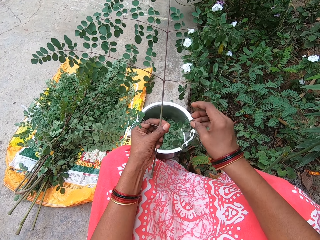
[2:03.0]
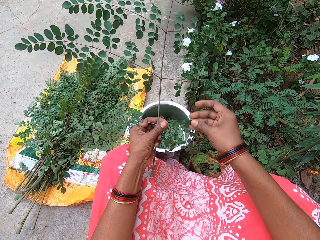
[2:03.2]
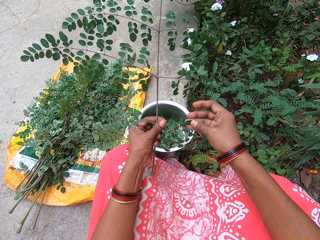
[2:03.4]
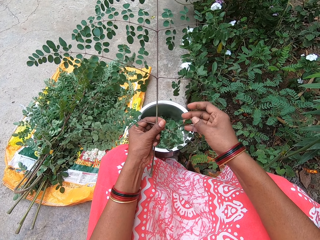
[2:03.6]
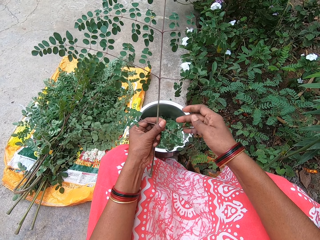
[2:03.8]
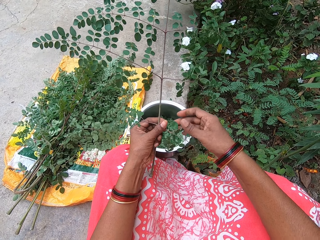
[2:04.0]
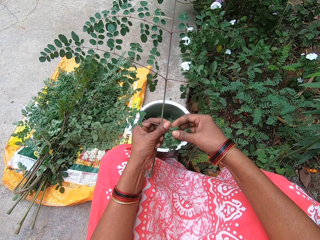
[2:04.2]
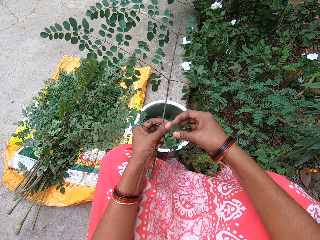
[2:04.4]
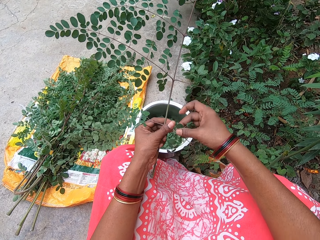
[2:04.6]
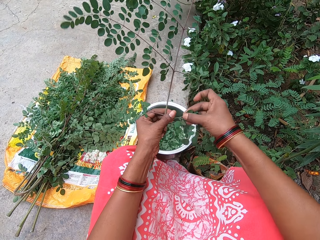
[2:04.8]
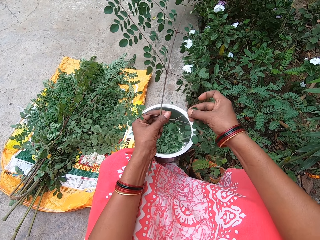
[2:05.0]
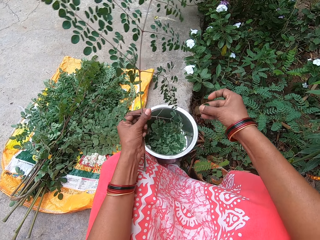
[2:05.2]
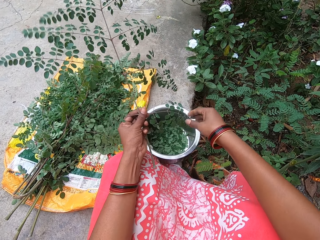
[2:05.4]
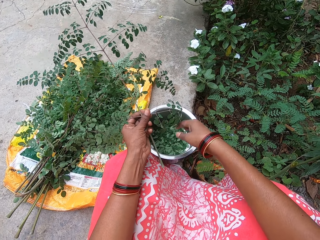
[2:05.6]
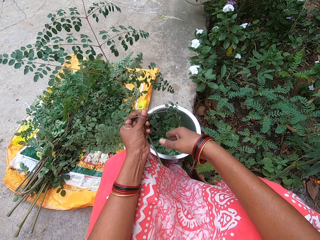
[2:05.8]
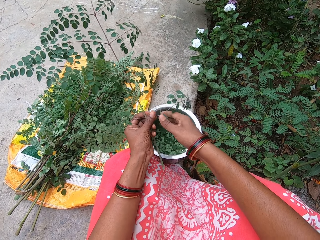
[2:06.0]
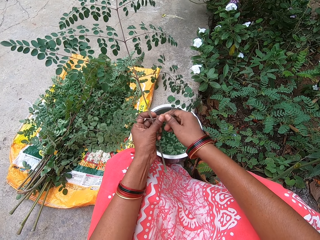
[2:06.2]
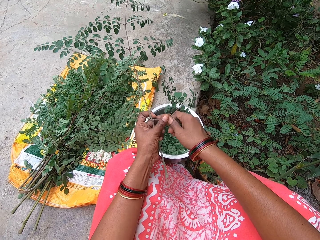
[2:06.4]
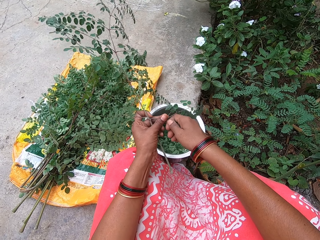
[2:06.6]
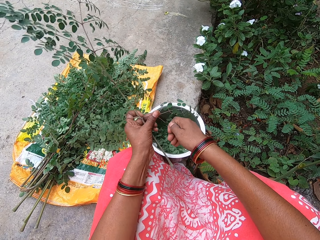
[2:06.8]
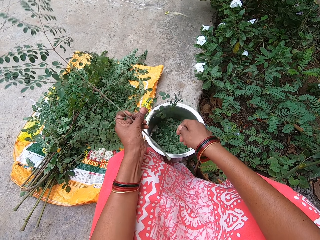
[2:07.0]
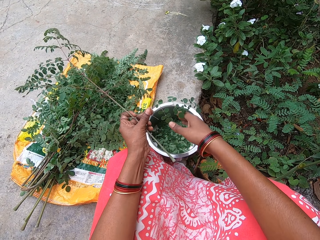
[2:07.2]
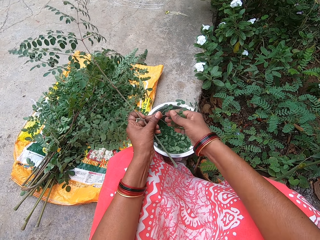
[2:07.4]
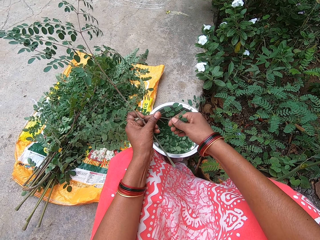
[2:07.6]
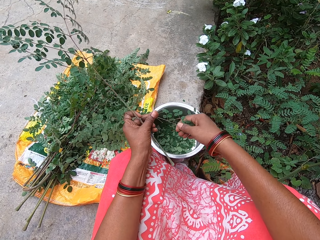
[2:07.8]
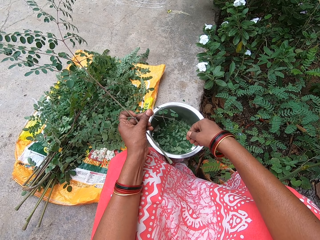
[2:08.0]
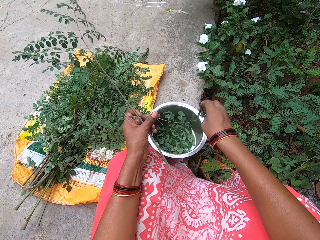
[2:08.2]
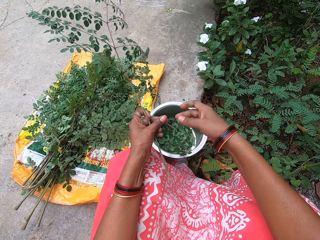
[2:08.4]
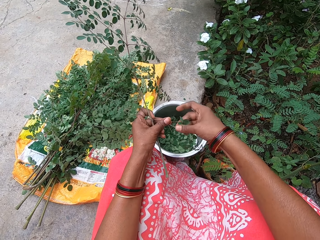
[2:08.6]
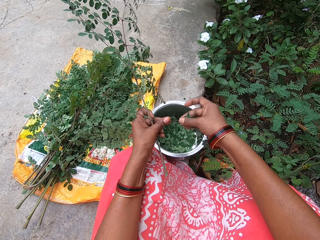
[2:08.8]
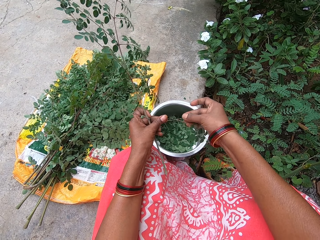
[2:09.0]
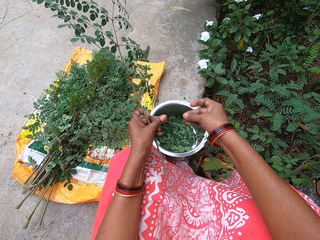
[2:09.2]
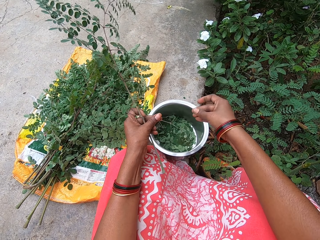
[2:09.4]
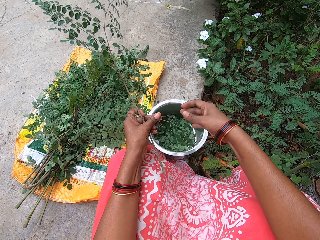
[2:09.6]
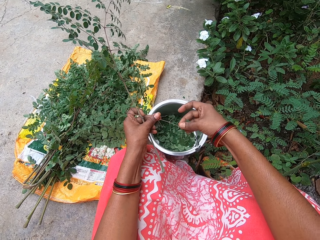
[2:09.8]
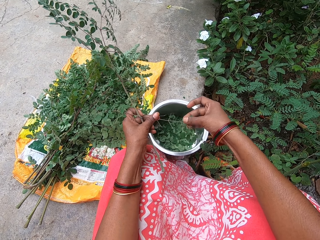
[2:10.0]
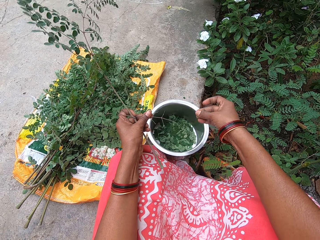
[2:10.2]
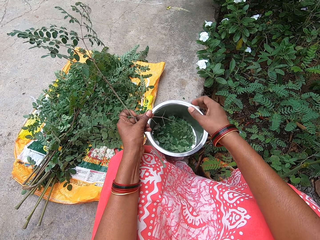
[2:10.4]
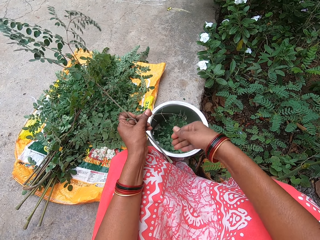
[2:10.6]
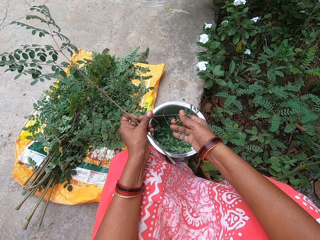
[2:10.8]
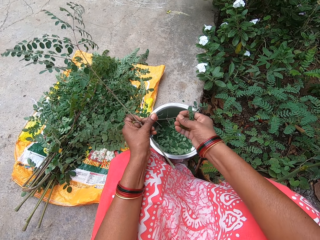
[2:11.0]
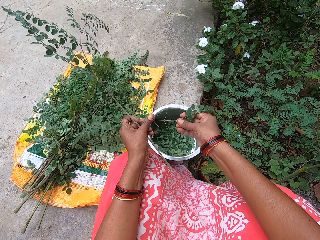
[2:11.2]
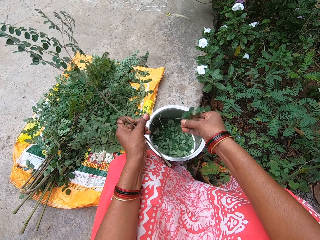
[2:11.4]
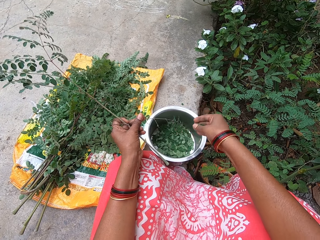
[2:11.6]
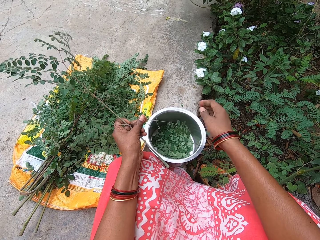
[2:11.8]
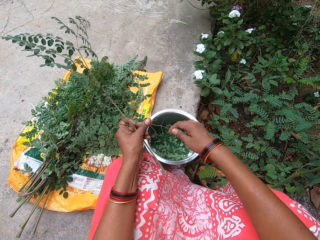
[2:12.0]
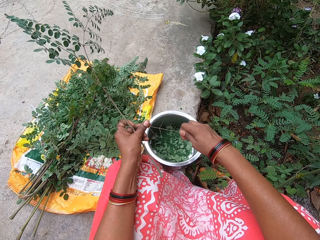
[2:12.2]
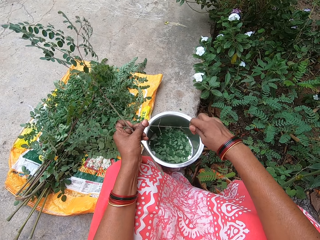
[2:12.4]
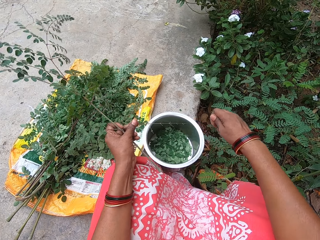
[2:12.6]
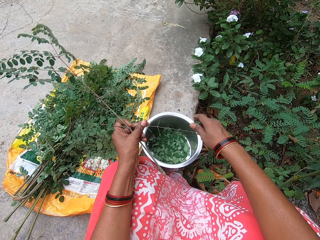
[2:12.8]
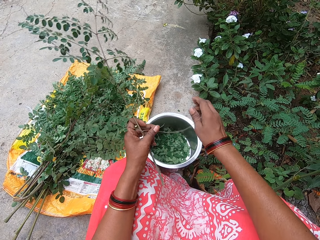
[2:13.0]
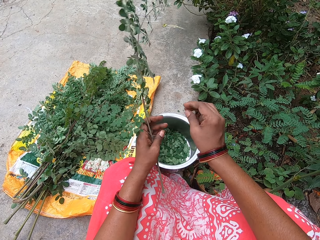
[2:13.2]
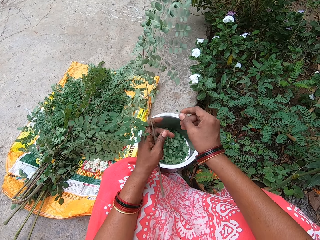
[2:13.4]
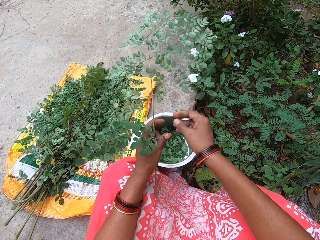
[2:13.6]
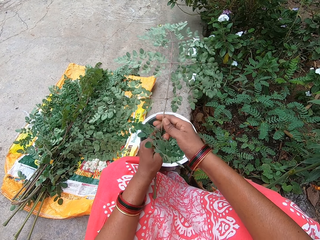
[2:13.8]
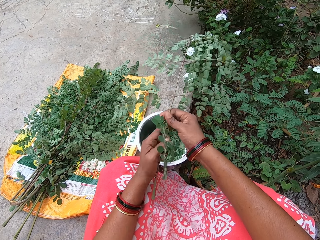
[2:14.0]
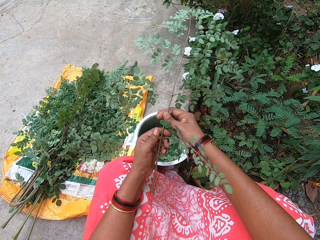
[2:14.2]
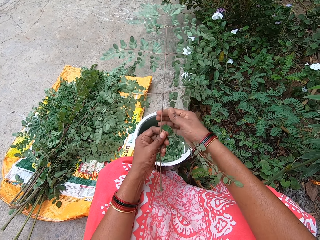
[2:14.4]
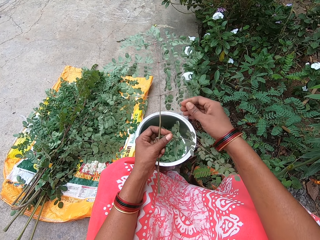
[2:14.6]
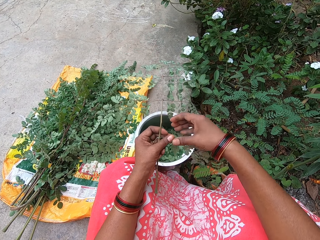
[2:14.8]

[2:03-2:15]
The camera wearer puts leaves in the pot. She plucks the leaves from the plant stem in her left hand with her right hand. She puts the leaves in her right hand in the bowl on the ground. She plucks the leaves from the plant stem in her left hand with her right hand. She puts the leaves in her right hand in the bowl on the ground. She plucks the leaves from the plant stem in her left hand with her right hand. She puts the leaves in her right hand in the bowl on the ground. She plucks the leaves from the plant stem in her left hand with her right hand. She puts the leaves in her right hand in the bowl on the ground. She plucks the leaves from the plant stem in her left hand with her right hand. She puts the leaves in her right hand in the bowl on the ground. She plucks the leaves from the plant stem in her left hand with her right hand. She puts the leaves in her right hand in the bowl on the ground. She plucks the leaves from the plant stem in her left hand with her right hand. She puts the leaves in her right hand in the bowl on the ground. She plucks the leaves from the plant stem in her left hand with her right hand. She puts the leaves in her right hand in the bowl on the ground.

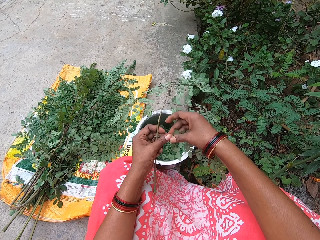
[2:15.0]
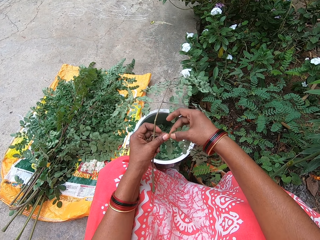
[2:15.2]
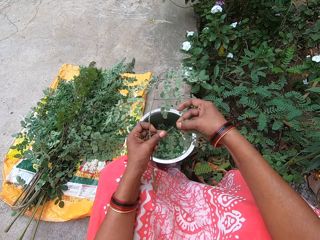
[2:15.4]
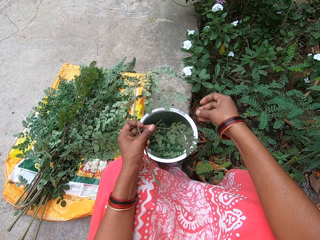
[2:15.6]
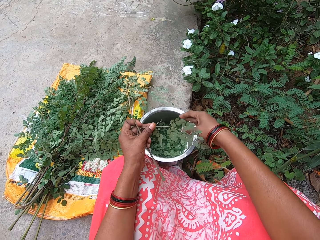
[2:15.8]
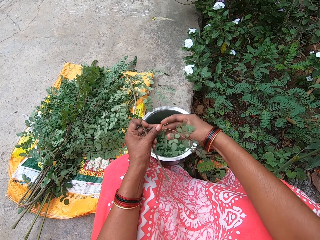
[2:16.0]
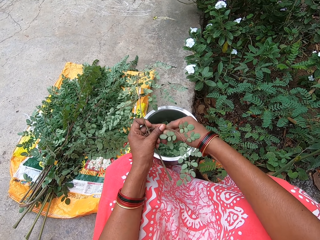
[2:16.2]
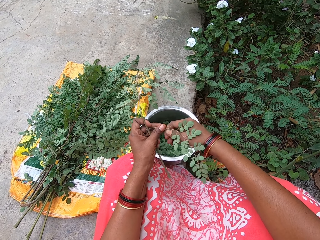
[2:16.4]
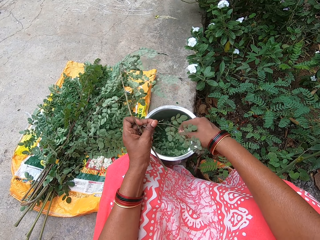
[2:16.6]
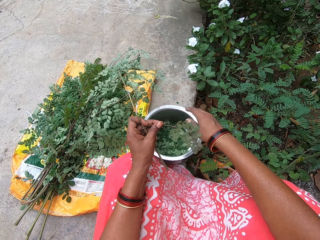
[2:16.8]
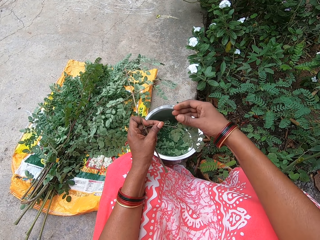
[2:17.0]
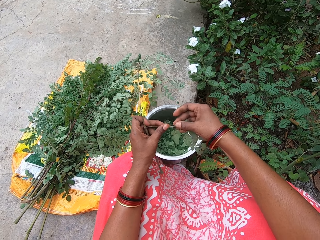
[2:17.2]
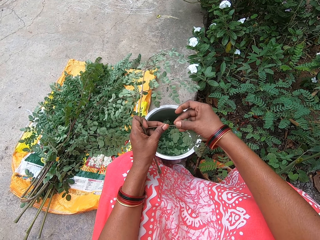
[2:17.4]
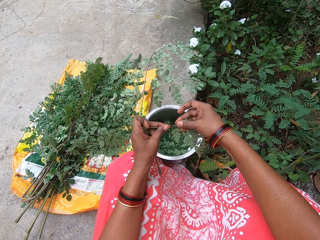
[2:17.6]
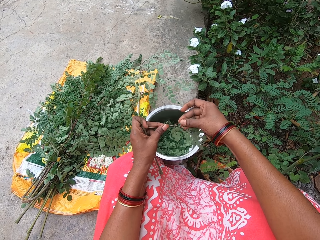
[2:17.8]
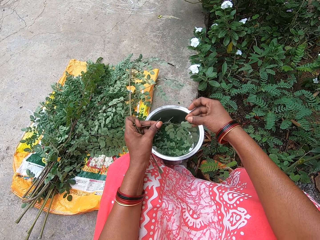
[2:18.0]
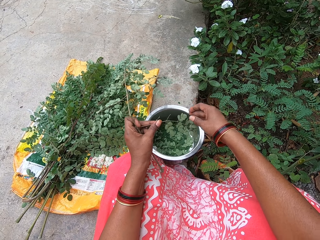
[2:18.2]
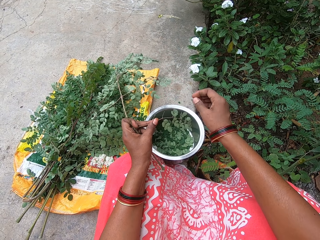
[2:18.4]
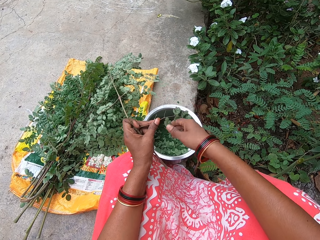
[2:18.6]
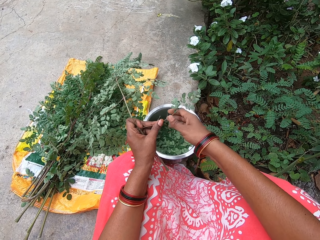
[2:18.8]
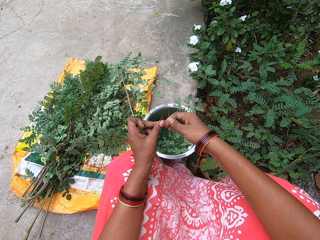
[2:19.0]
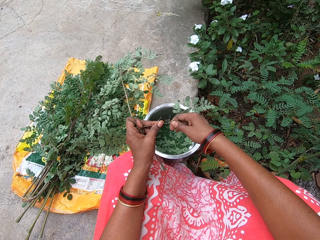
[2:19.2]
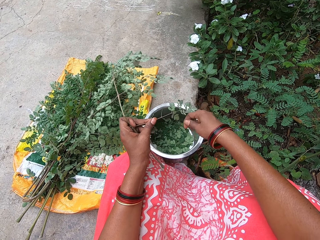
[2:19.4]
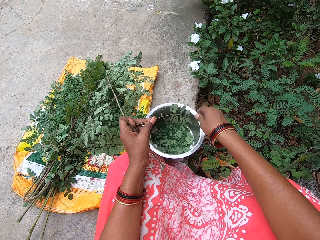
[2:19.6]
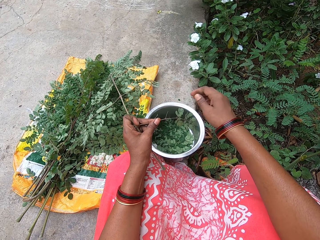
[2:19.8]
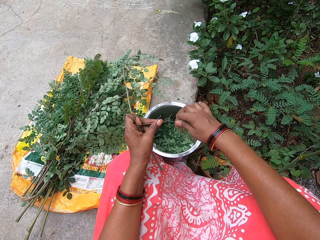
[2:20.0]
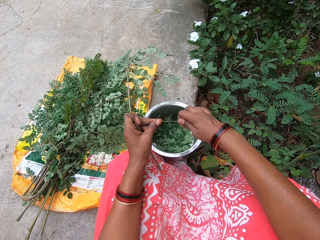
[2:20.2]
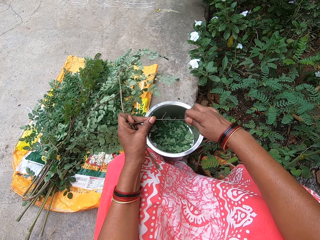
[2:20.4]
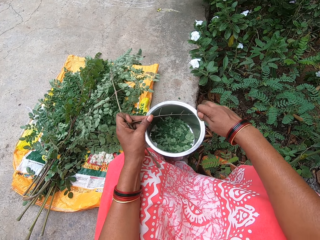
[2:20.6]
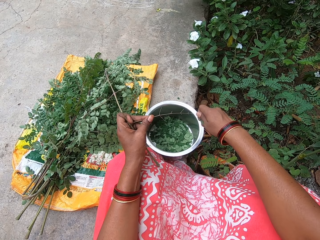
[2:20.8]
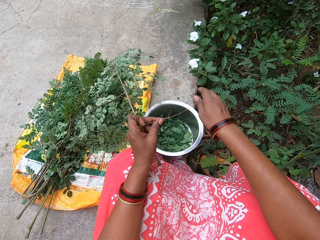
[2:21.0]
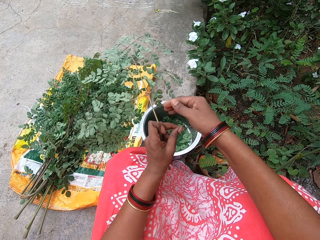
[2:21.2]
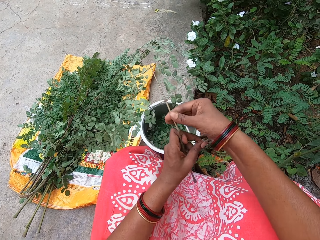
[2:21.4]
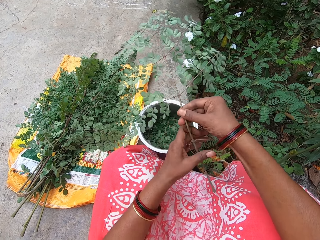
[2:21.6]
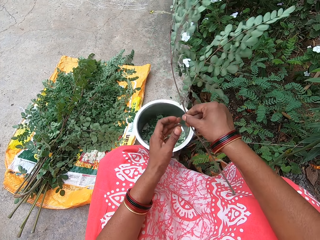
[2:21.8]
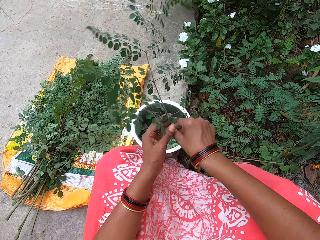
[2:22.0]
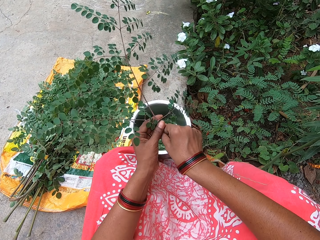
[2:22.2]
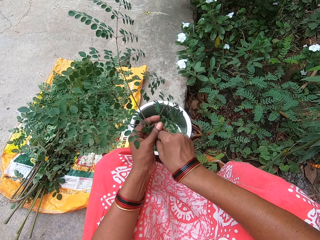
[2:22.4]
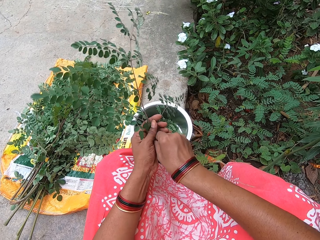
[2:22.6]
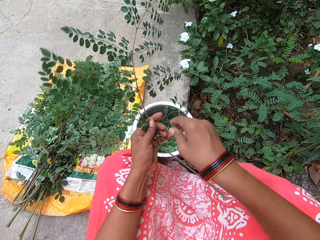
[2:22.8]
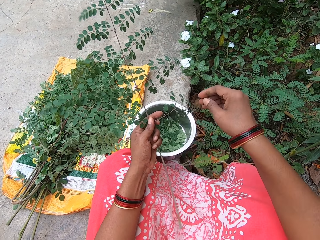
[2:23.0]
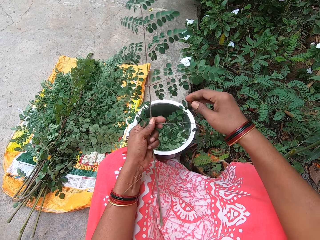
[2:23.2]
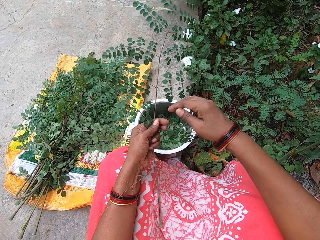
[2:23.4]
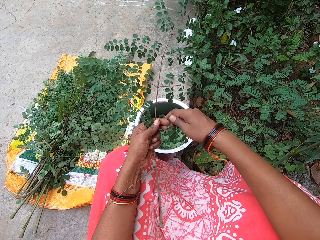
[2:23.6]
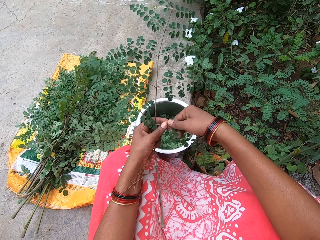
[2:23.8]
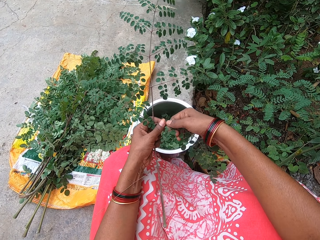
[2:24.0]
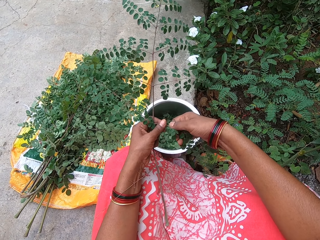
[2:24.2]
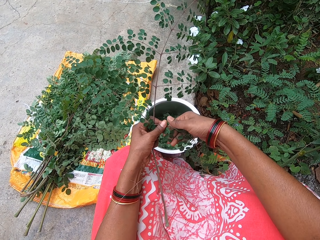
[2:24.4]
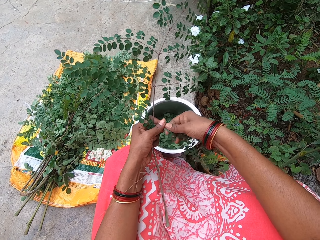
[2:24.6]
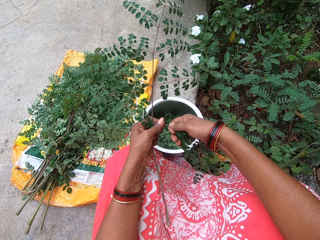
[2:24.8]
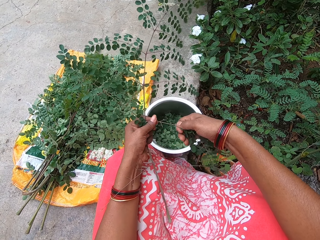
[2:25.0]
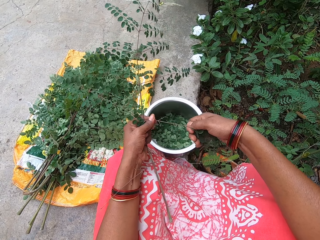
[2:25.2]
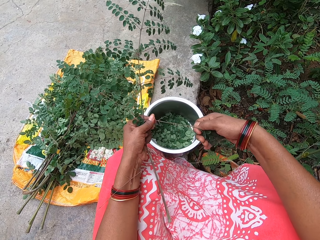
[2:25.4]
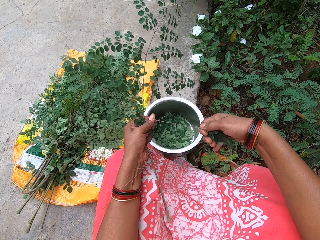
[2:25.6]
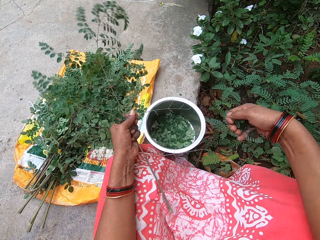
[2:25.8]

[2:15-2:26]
The camera wearer plucks the leaves from the plant stem in her left hand with her right hand. She puts the leaves in her right hand in the bowl on the ground. She plucks the leaves from the plant stem in her left hand with her right hand. She puts the leaves in her right hand in the bowl on the ground. She plucks the leaves from the plant stem in her left hand with her right hand. She puts the leaves in her right hand in the bowl on the ground. She plucks the leaves from the plant stem in her left hand with her right hand. She puts the leaves in her right hand in the bowl on the ground. She plucks the leaves from the plant stem in her left hand with her right hand. She puts the leaves in her right hand in the bowl on the ground. She holds the plant stem with both hands. She plucks the leaves from the plant stem in her left hand with her right hand.
